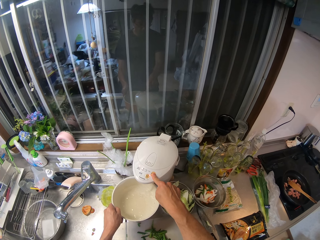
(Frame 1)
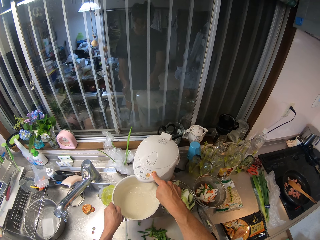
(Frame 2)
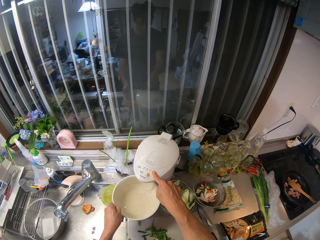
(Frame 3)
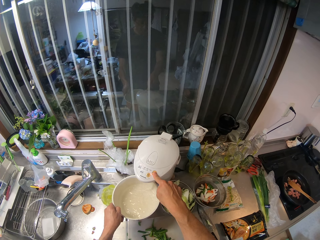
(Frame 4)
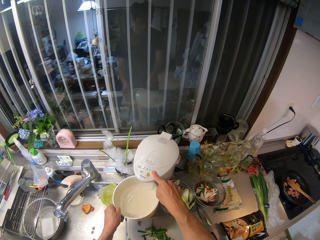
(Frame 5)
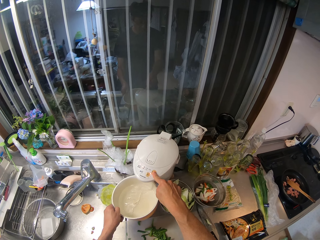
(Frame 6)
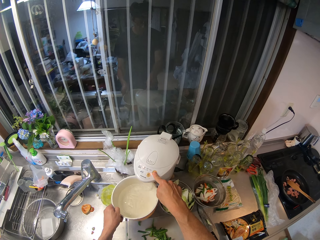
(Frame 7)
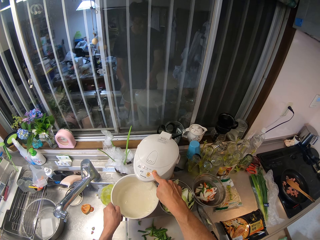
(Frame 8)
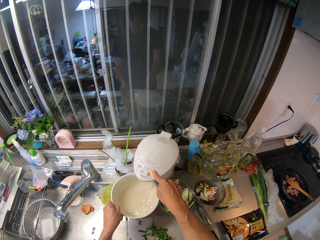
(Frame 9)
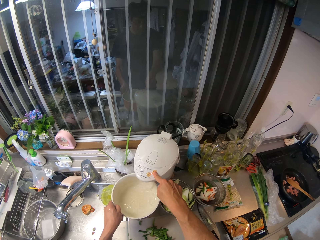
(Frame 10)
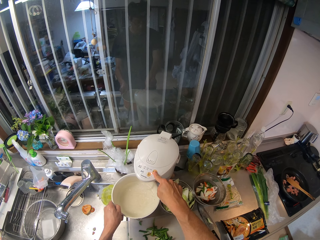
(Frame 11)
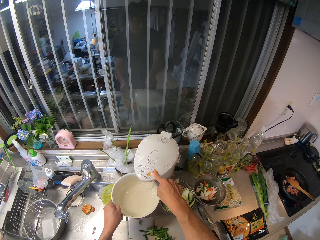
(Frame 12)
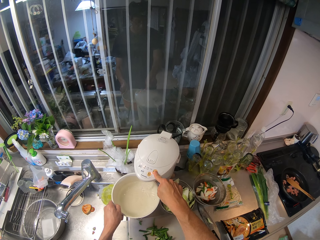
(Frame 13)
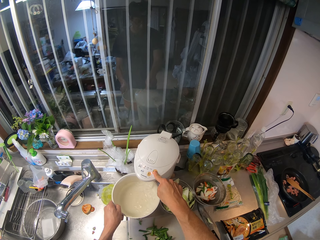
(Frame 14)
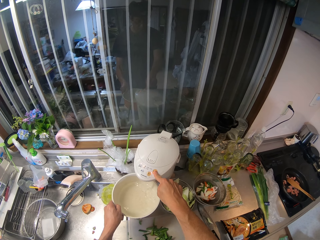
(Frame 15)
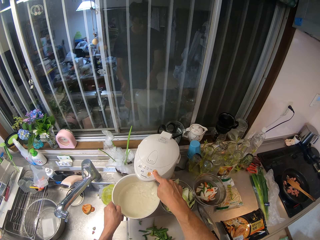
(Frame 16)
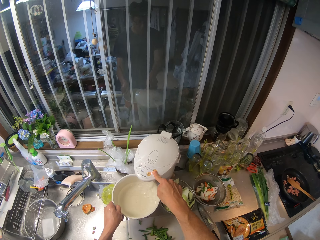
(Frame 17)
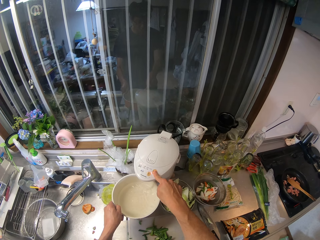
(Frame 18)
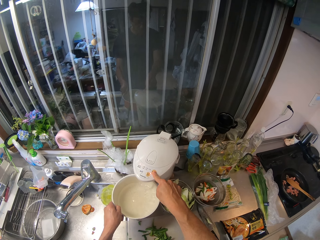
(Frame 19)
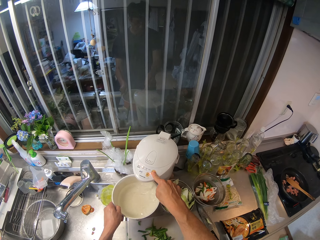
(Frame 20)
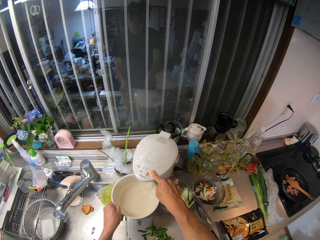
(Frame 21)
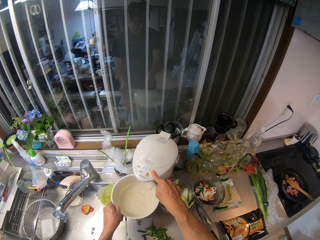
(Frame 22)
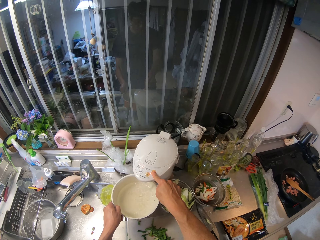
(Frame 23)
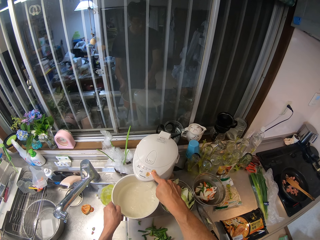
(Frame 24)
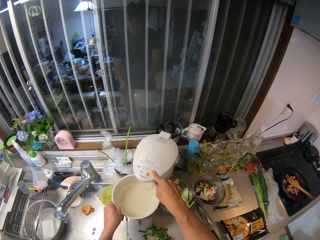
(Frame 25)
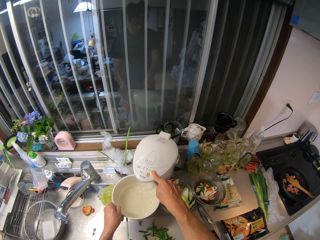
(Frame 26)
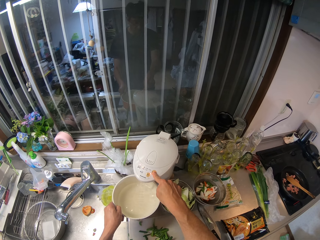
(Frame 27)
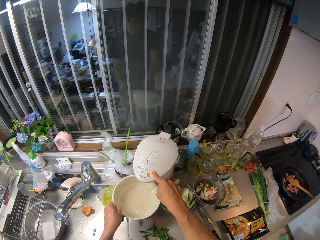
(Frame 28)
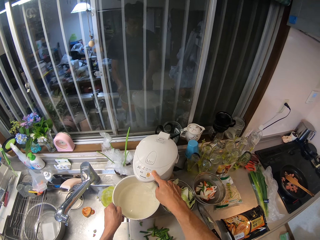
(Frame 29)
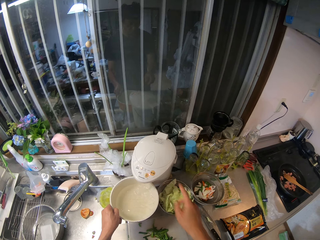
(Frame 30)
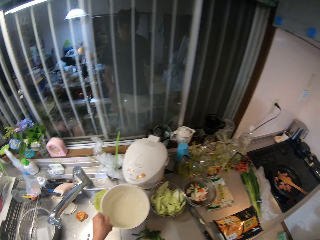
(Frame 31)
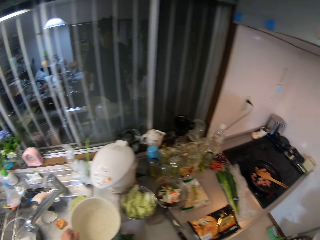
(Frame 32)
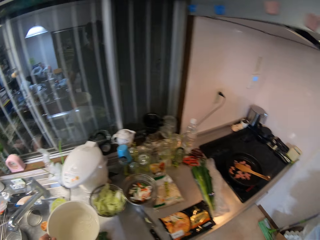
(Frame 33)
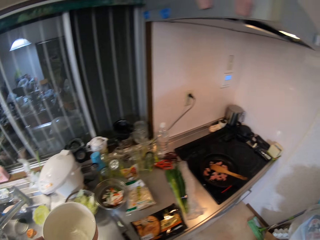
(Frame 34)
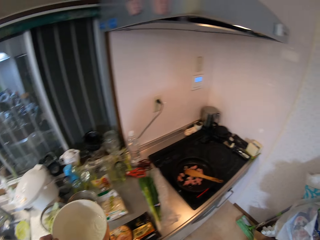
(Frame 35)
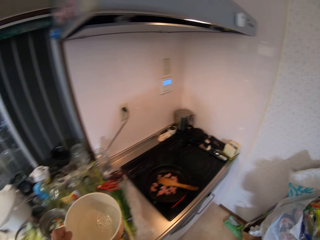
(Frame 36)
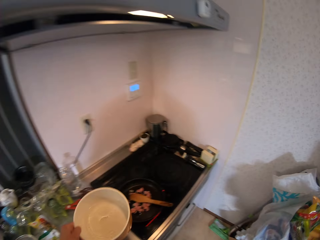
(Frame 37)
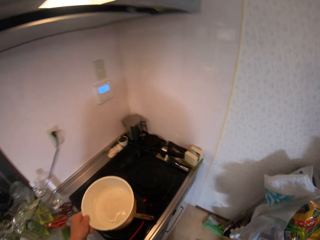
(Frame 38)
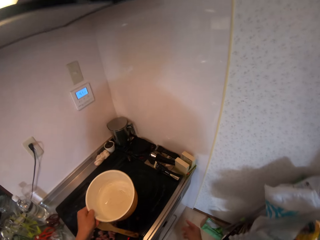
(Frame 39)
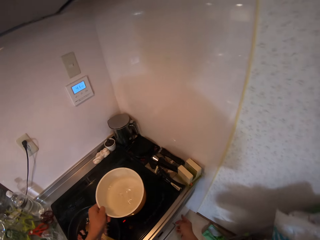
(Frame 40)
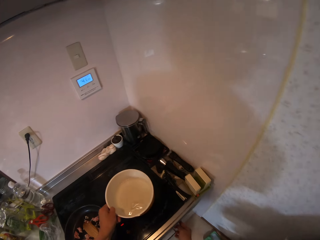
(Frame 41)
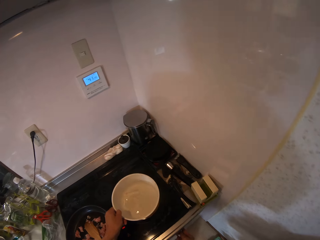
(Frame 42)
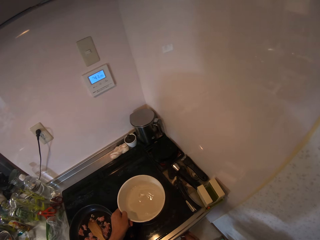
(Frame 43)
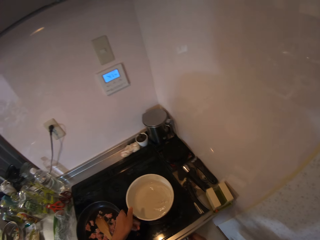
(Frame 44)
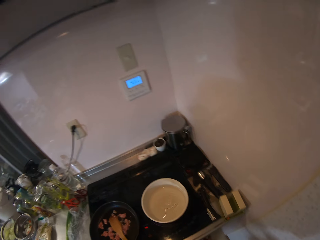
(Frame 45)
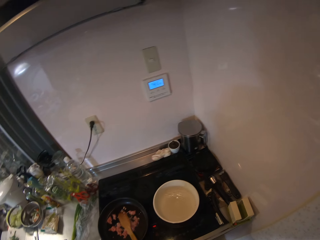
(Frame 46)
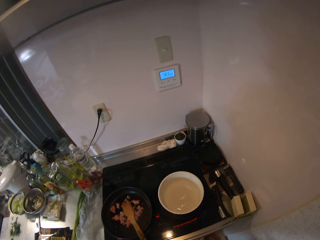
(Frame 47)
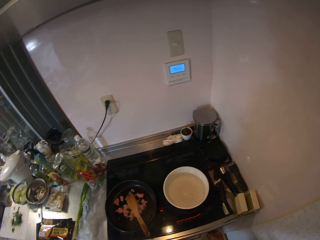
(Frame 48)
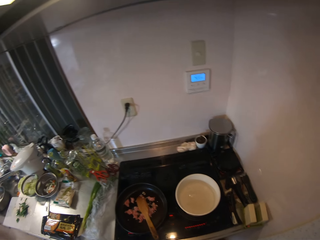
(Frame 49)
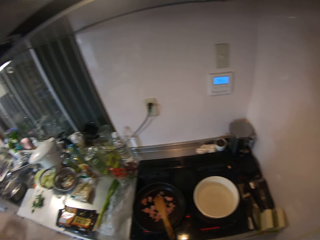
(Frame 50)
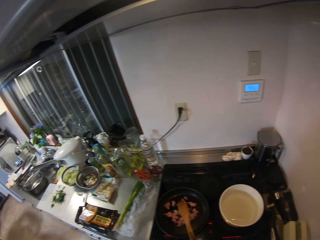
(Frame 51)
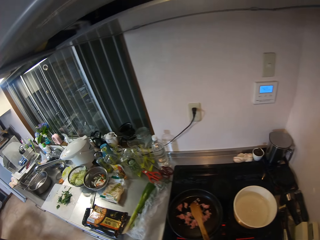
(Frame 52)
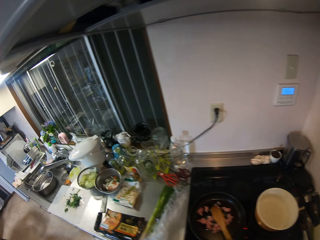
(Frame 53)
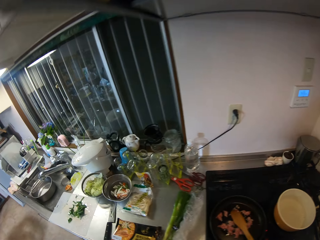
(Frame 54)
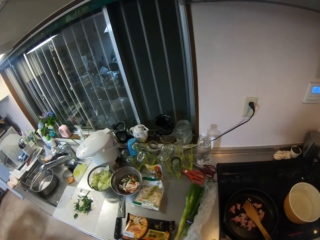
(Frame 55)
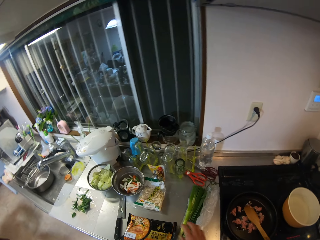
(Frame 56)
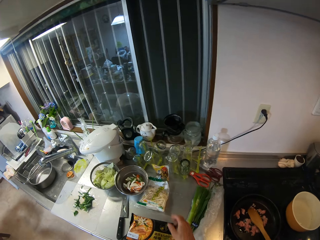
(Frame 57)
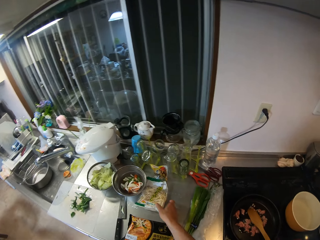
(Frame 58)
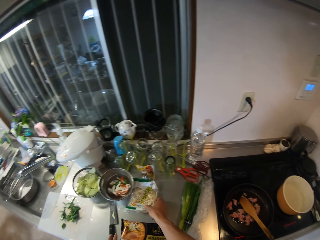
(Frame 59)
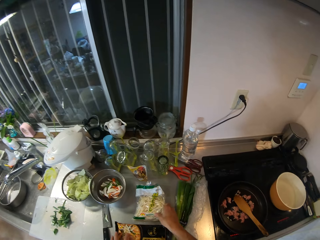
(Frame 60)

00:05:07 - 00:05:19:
The camera wearer places the pot with water on the cooker.

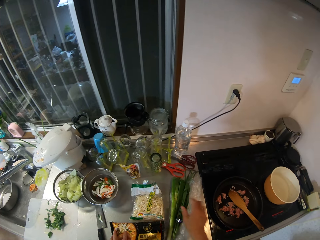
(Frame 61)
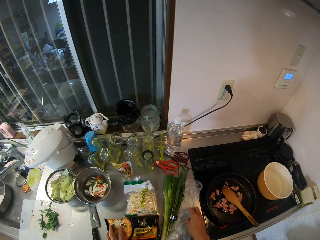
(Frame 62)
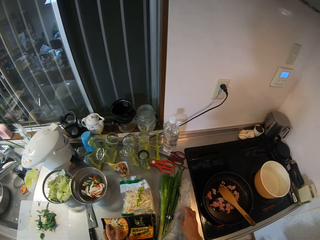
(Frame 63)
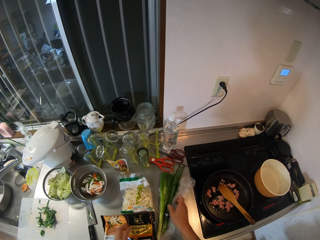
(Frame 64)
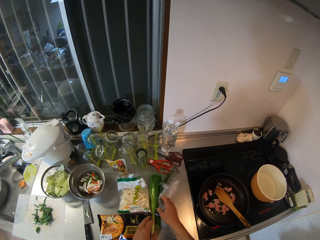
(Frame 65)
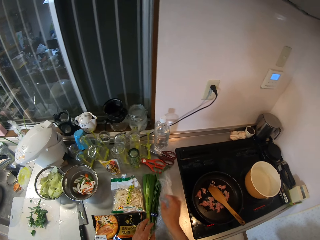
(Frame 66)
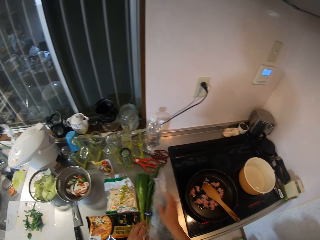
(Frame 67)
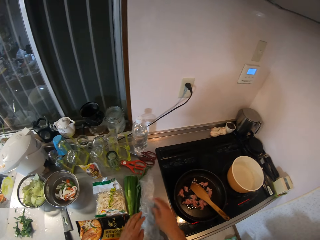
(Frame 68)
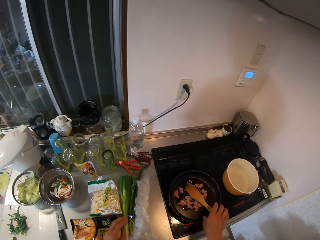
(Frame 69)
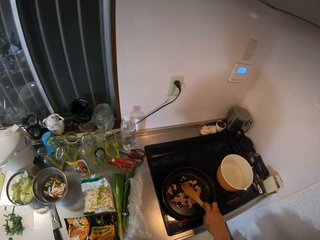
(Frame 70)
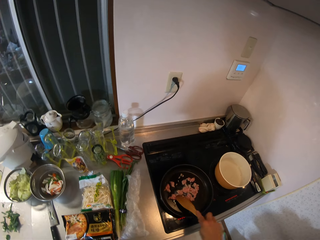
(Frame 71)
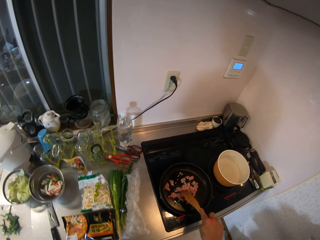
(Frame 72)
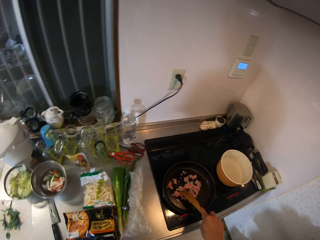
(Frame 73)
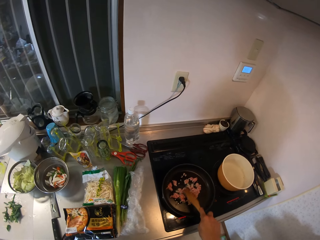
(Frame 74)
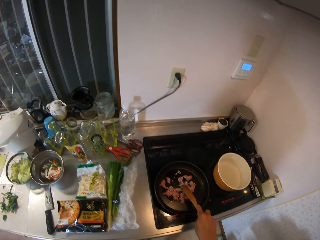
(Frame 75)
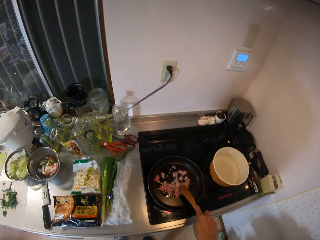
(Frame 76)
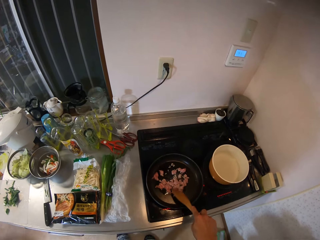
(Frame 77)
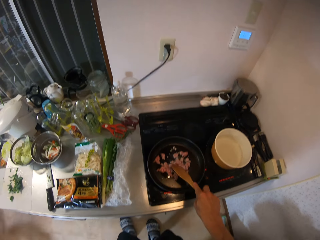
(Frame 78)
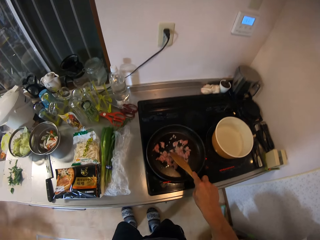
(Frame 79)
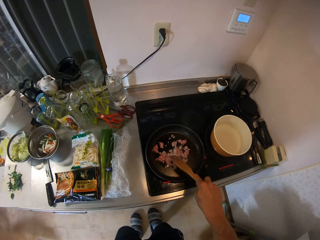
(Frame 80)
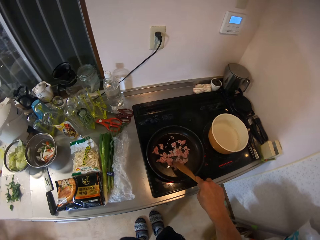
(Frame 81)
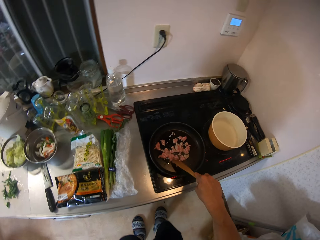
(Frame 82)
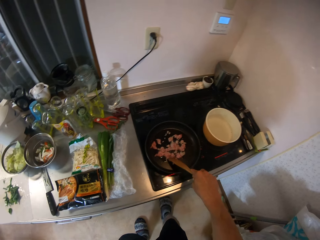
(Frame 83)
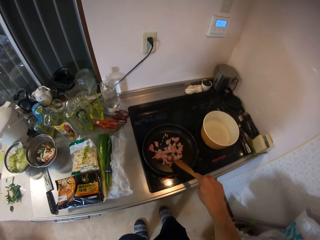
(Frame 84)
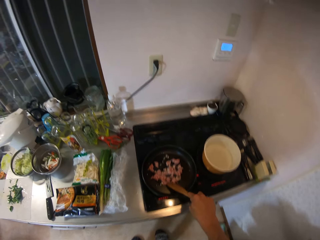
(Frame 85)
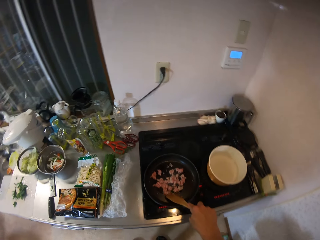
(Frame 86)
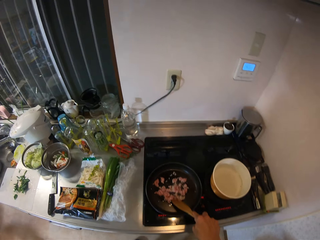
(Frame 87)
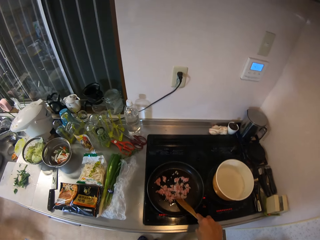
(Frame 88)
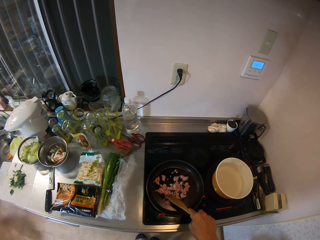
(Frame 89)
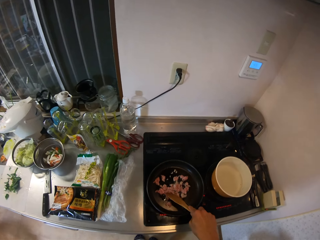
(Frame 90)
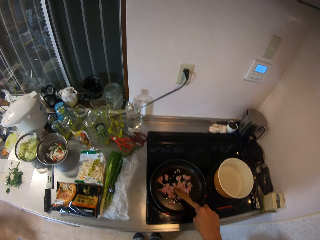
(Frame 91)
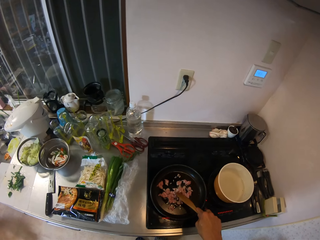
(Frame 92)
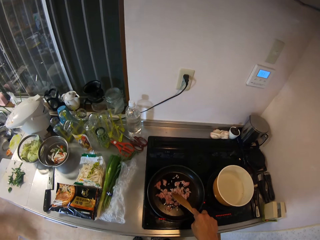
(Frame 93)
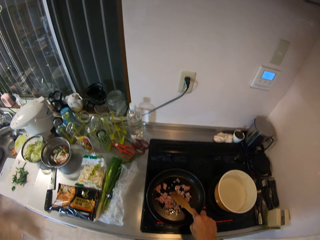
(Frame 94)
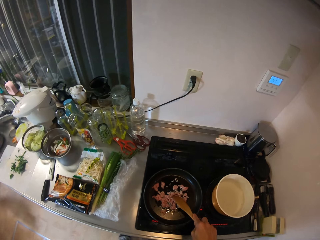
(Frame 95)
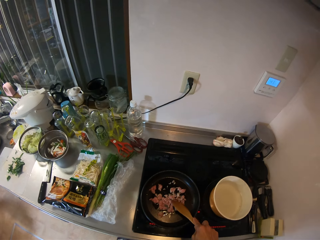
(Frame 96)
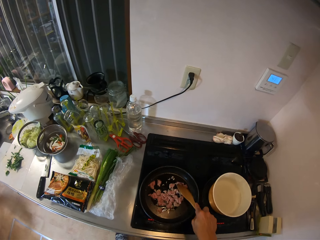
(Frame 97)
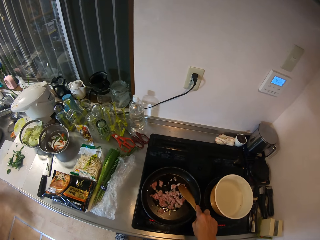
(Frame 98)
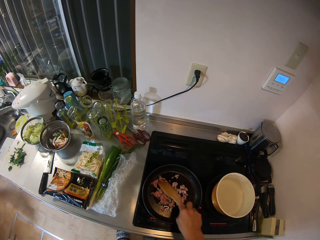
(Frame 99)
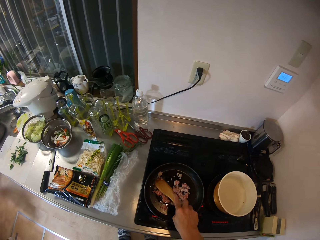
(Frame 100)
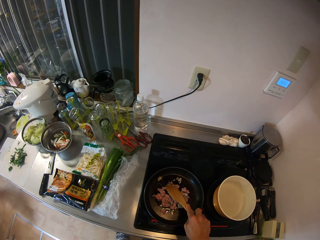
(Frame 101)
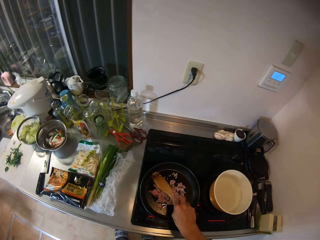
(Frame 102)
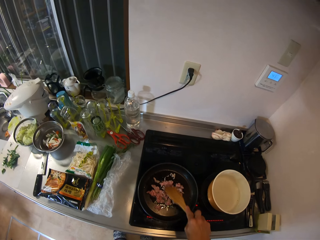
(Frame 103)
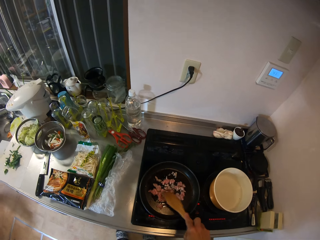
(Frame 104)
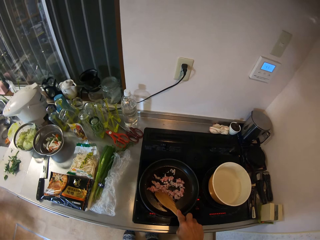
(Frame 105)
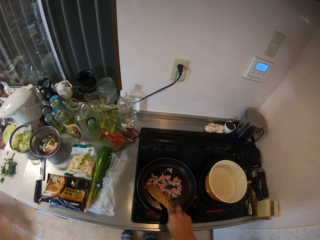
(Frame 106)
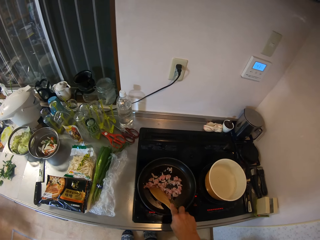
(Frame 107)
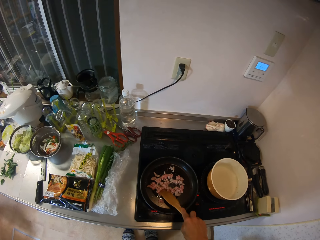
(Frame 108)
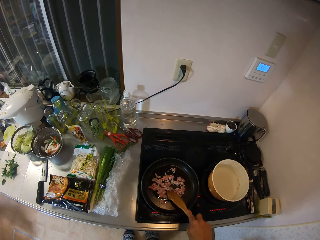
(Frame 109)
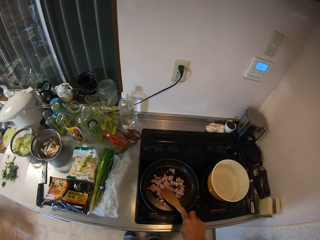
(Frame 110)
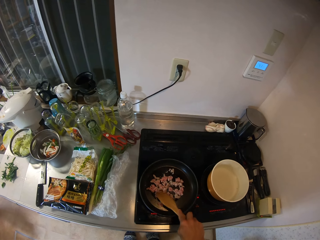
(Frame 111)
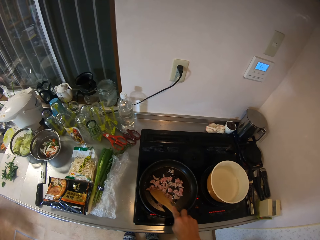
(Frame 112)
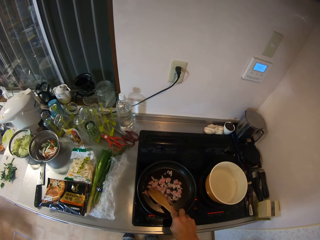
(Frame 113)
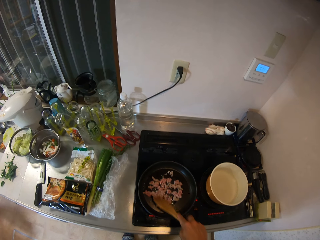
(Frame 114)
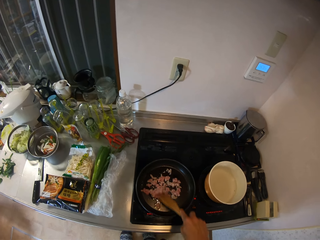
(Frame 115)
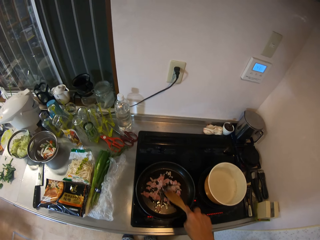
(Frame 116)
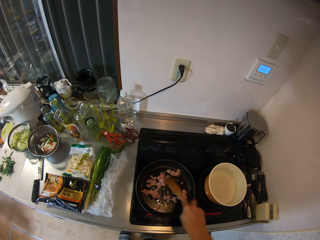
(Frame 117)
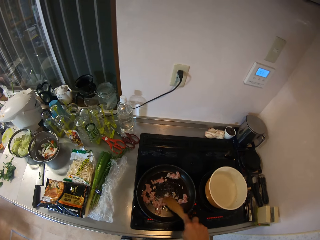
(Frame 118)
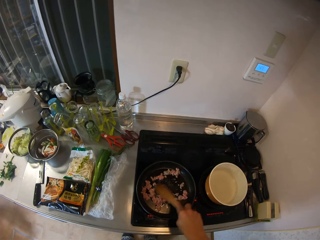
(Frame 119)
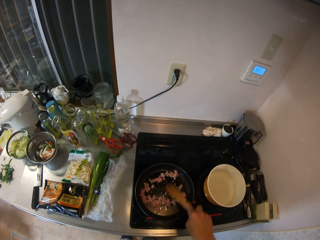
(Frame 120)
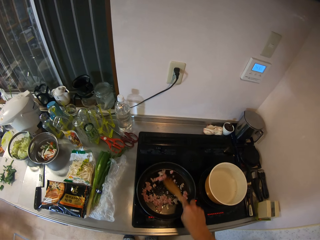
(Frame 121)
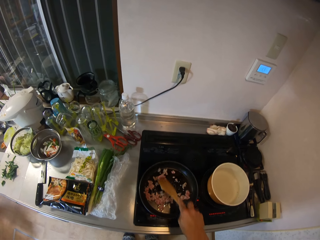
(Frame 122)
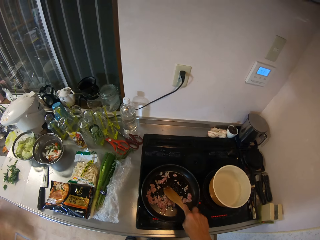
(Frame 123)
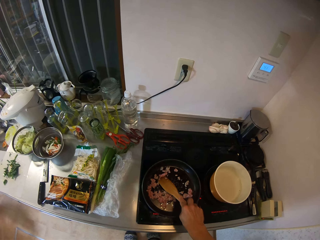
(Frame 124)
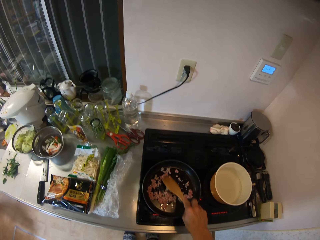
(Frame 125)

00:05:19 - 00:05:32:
The camera wearer stirs the meat in the frying pan with a spatula. They stir the food.
